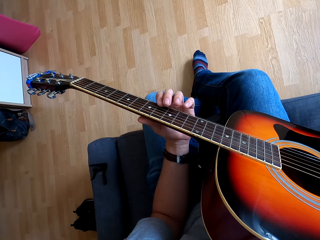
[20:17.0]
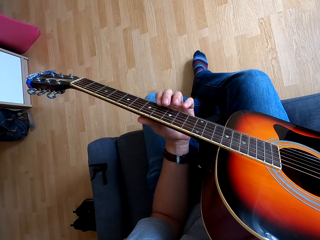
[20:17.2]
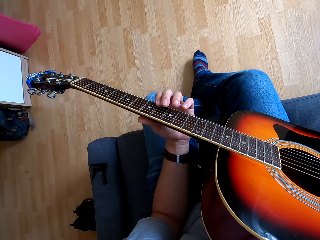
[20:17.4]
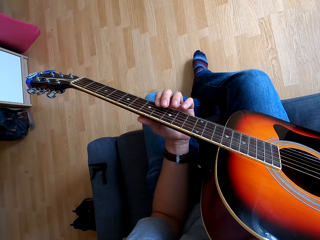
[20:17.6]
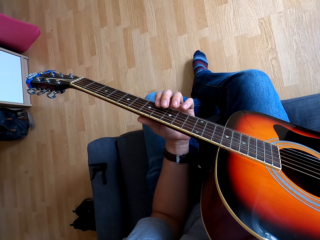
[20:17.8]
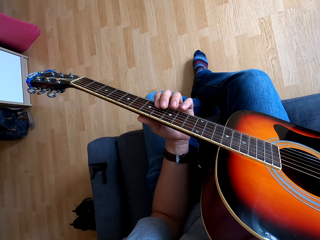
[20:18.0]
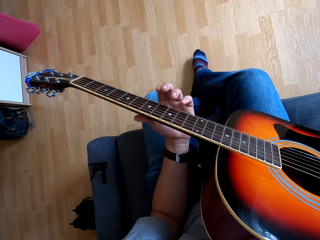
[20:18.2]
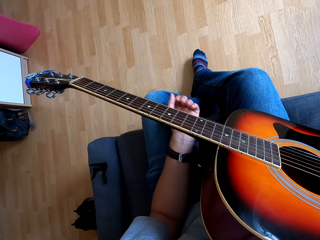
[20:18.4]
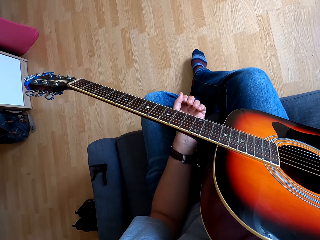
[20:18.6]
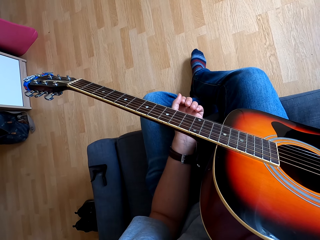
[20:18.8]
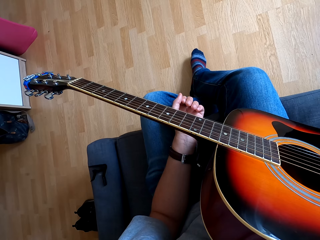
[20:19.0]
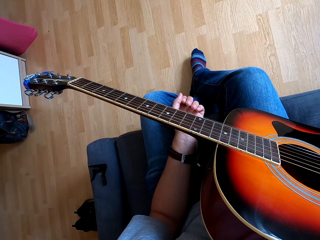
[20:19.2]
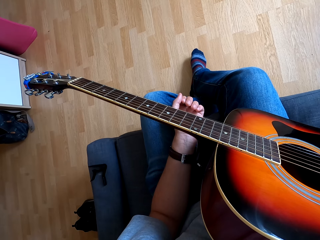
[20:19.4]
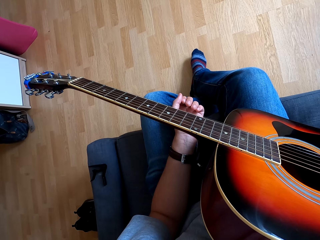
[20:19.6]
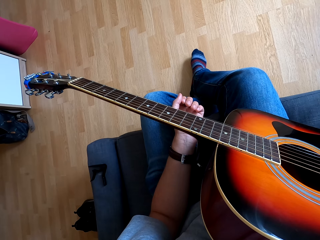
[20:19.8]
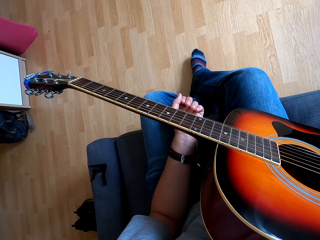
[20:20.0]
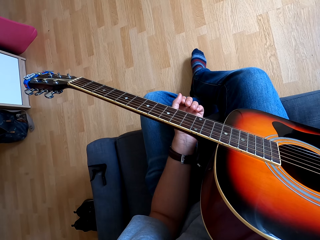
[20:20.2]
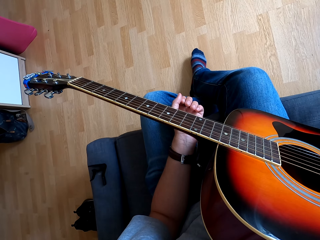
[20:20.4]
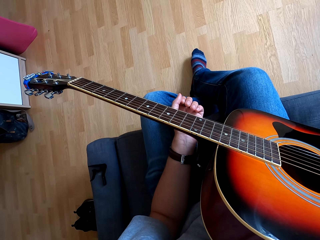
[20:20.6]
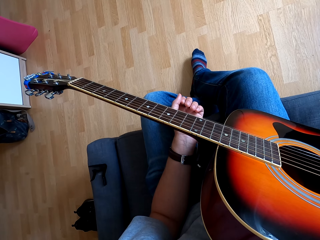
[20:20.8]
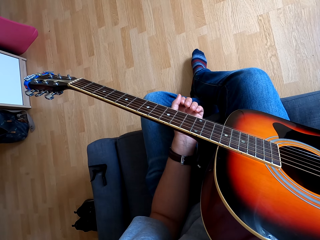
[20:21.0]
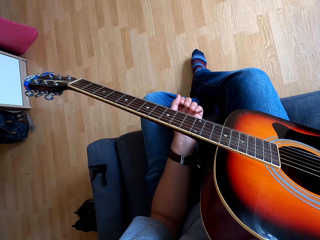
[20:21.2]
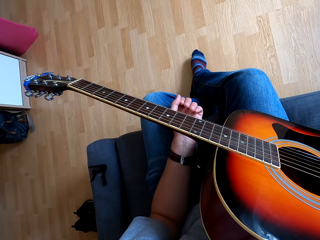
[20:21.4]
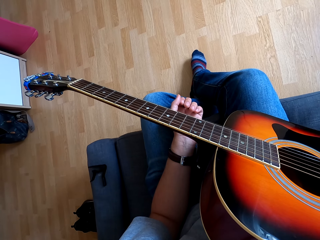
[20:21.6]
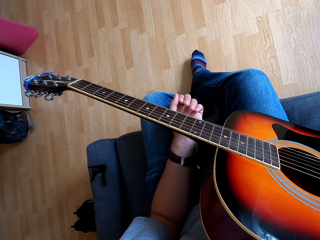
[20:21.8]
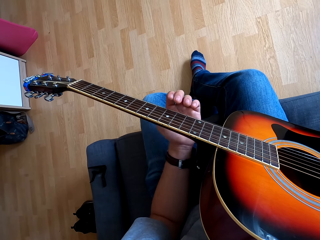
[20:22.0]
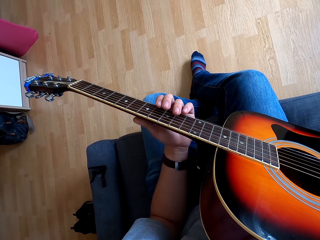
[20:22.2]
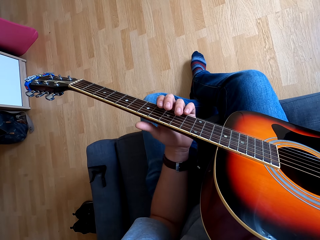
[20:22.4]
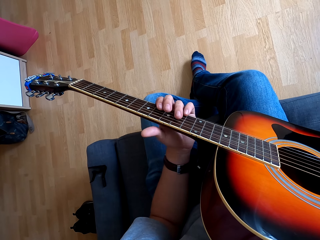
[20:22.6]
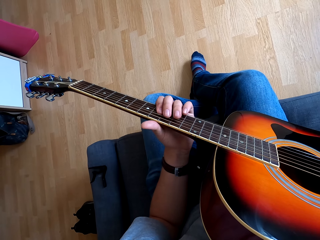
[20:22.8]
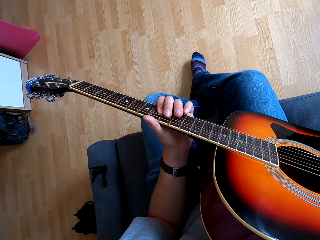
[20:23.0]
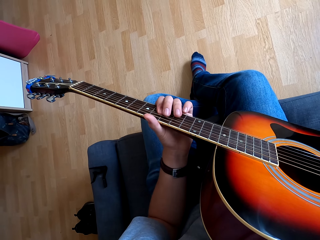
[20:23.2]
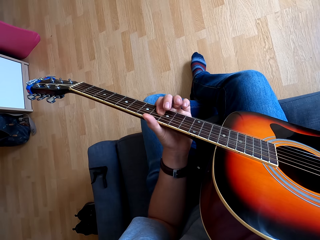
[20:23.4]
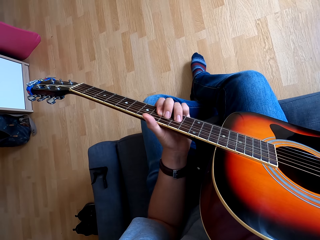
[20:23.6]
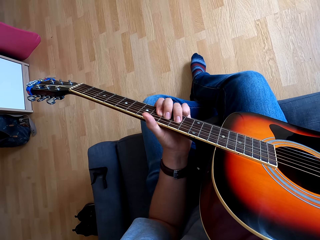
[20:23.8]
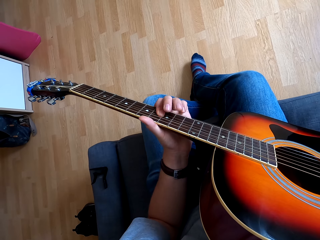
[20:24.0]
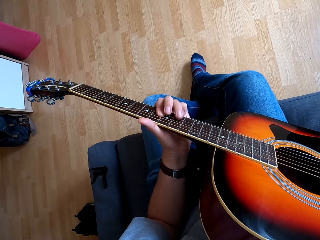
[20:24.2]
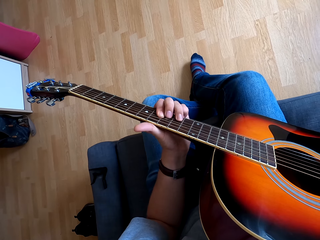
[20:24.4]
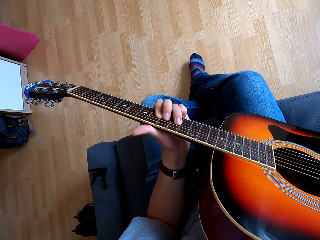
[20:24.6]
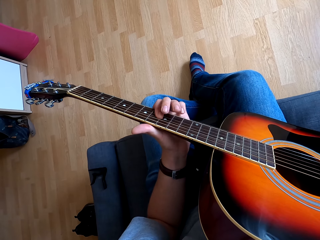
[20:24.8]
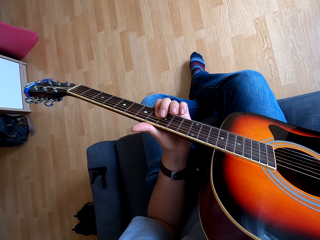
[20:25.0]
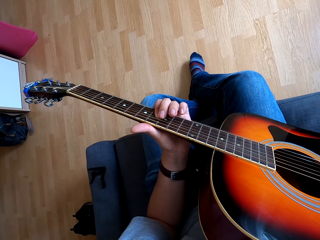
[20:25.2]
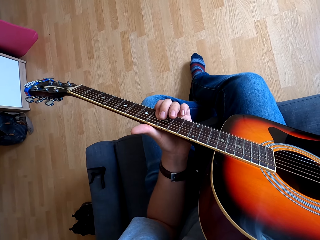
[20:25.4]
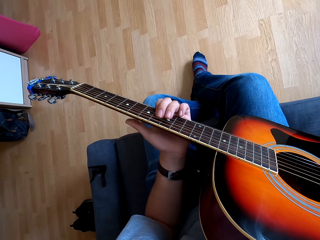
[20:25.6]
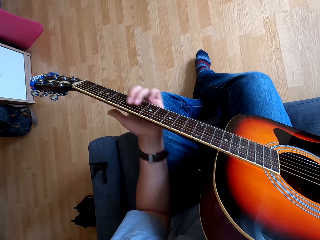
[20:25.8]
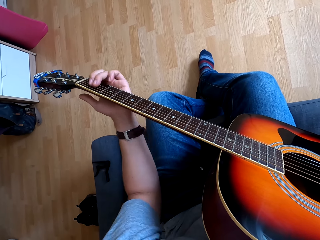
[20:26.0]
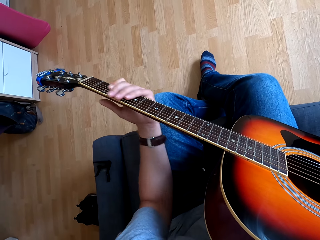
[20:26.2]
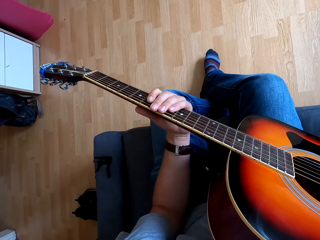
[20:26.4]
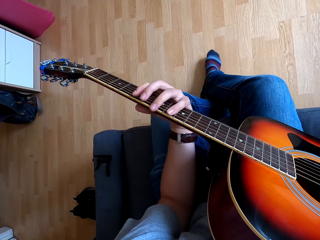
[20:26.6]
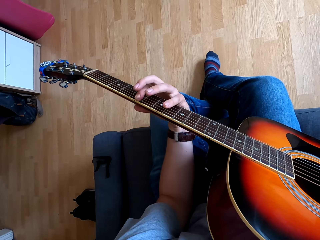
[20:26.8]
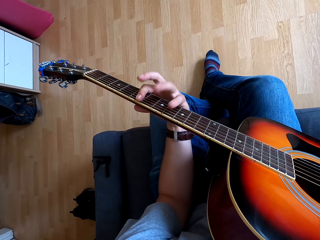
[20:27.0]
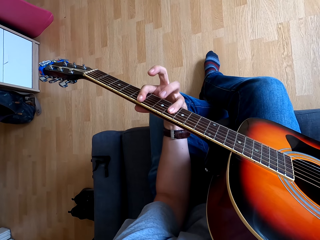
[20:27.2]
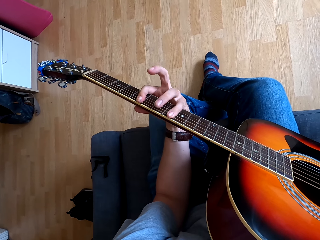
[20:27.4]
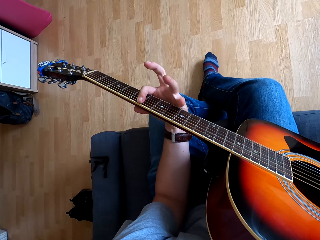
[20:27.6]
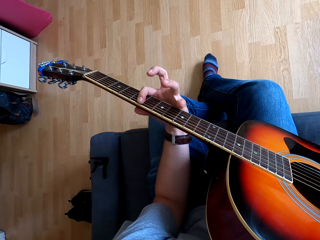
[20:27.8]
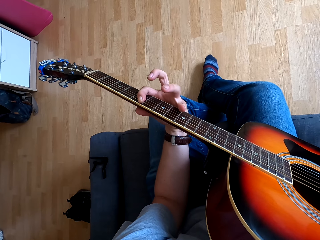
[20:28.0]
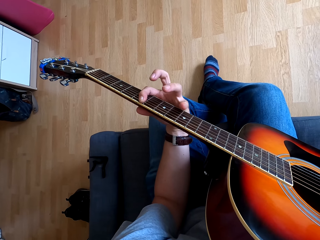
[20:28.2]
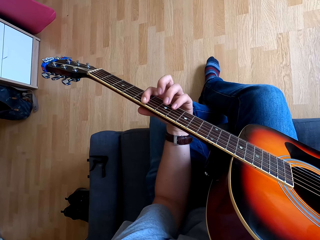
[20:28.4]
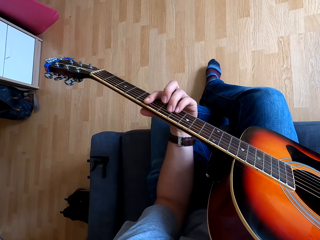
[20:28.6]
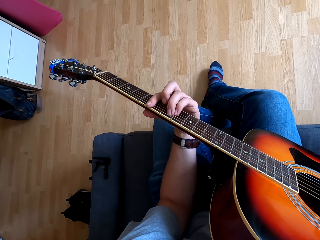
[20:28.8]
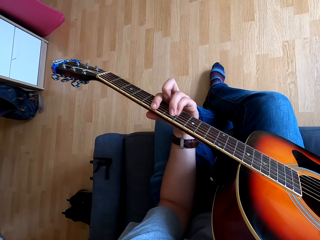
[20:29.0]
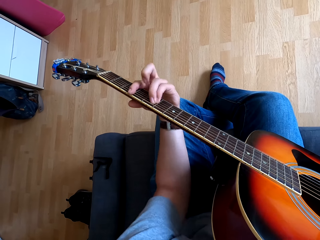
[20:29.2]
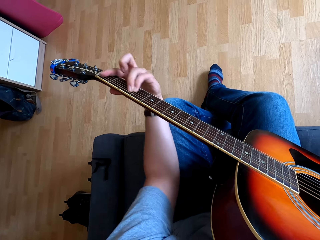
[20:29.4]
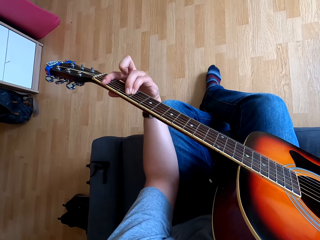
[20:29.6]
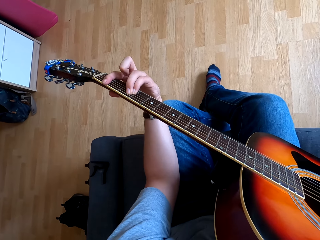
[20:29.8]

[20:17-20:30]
The camera wearer stops playing the guitar. They put a hand on the leg. They play the guitar.

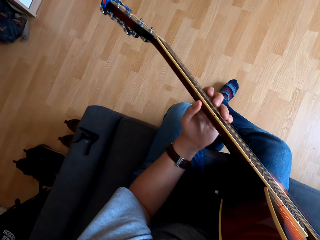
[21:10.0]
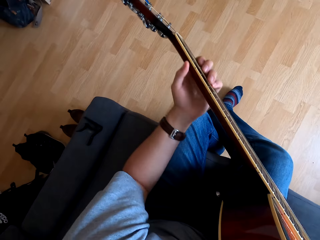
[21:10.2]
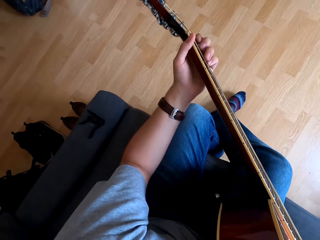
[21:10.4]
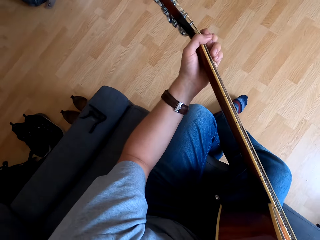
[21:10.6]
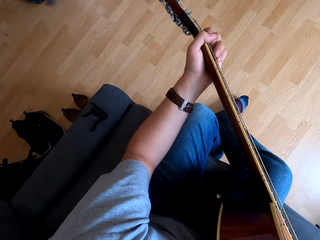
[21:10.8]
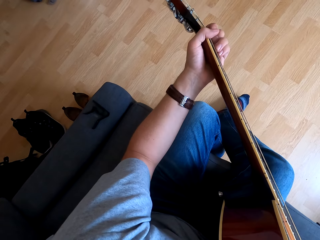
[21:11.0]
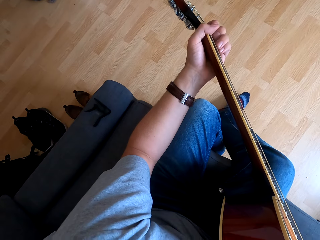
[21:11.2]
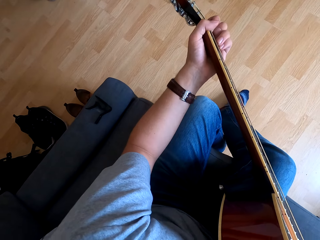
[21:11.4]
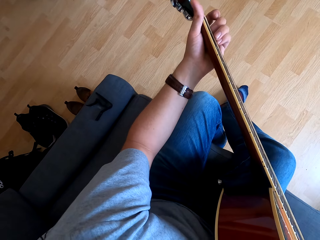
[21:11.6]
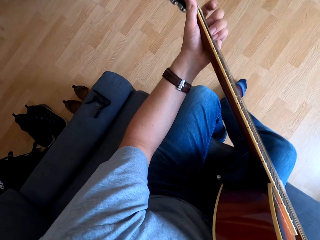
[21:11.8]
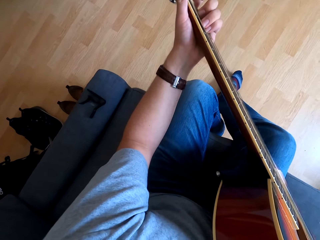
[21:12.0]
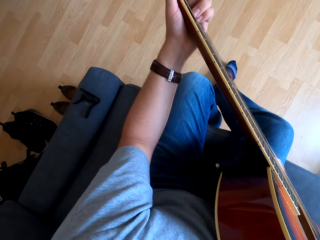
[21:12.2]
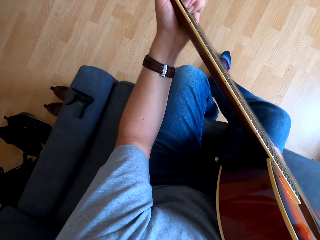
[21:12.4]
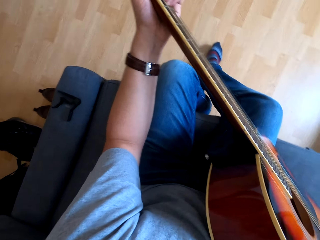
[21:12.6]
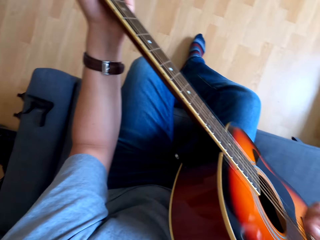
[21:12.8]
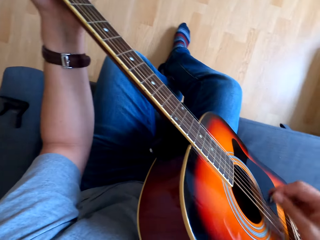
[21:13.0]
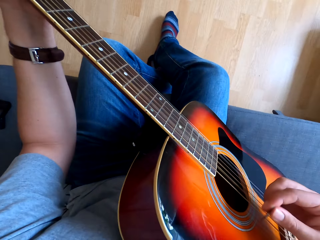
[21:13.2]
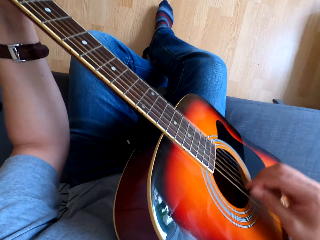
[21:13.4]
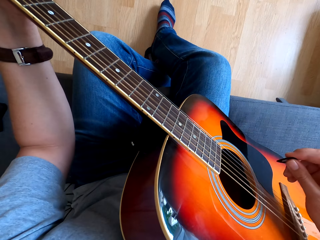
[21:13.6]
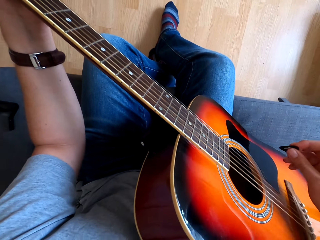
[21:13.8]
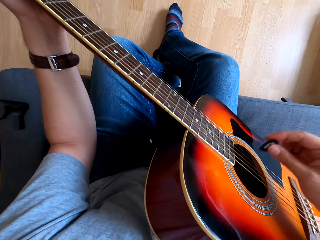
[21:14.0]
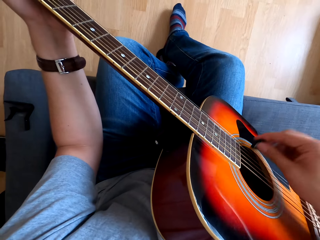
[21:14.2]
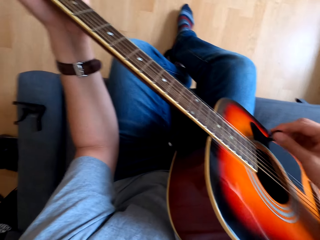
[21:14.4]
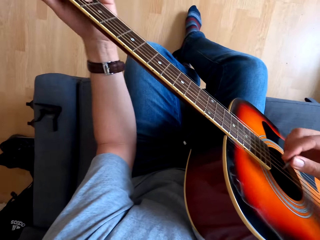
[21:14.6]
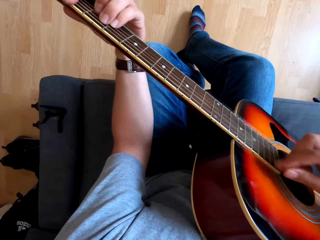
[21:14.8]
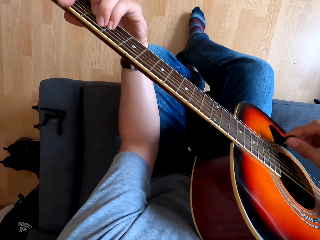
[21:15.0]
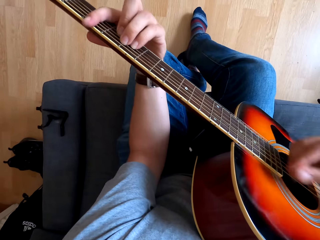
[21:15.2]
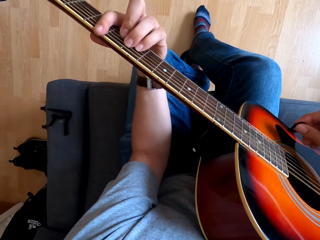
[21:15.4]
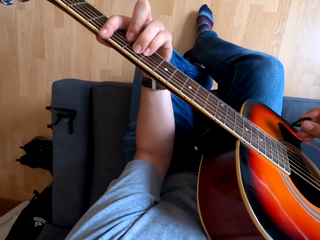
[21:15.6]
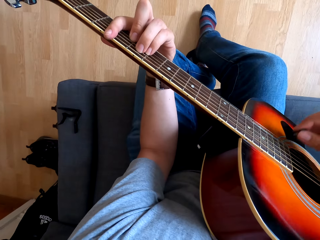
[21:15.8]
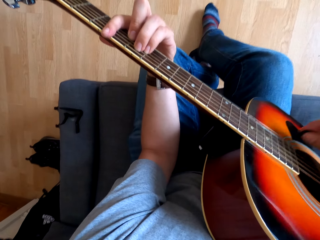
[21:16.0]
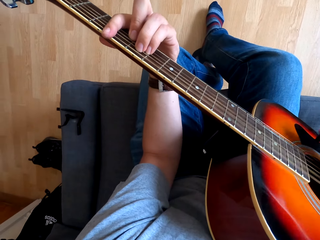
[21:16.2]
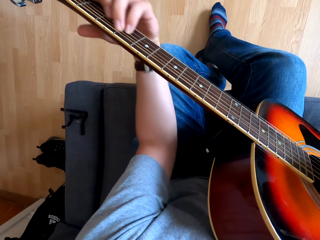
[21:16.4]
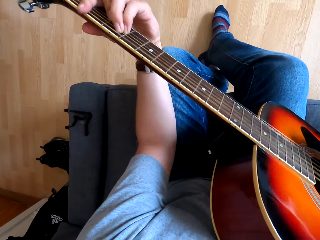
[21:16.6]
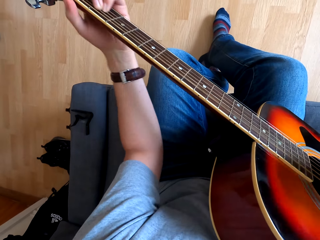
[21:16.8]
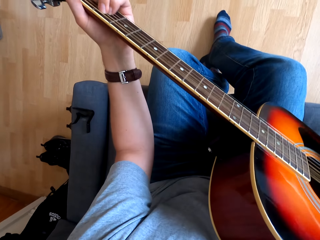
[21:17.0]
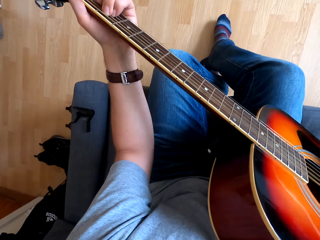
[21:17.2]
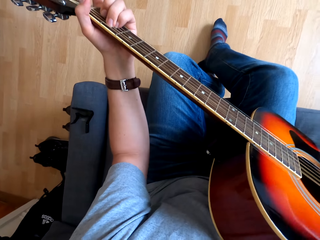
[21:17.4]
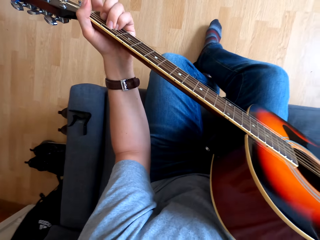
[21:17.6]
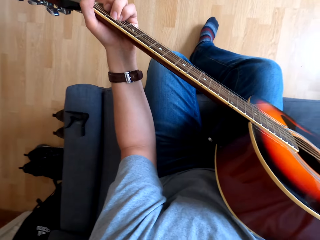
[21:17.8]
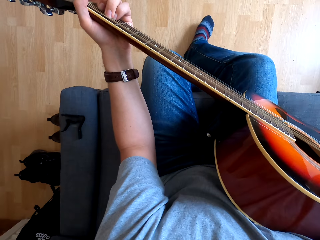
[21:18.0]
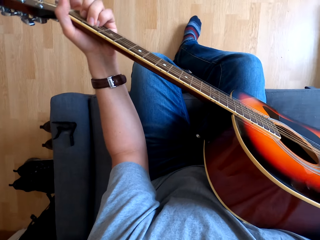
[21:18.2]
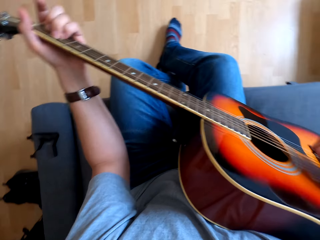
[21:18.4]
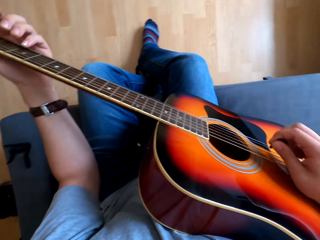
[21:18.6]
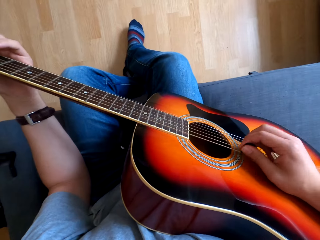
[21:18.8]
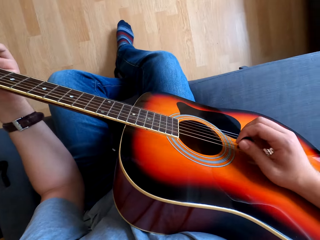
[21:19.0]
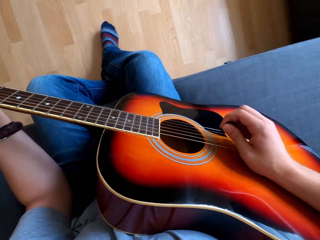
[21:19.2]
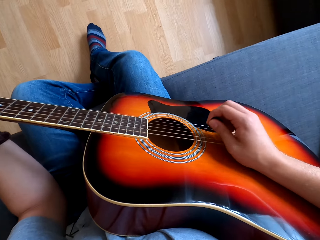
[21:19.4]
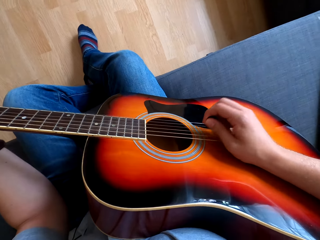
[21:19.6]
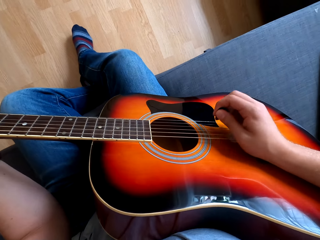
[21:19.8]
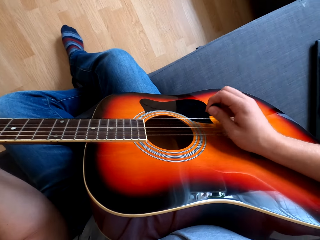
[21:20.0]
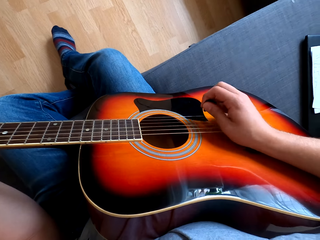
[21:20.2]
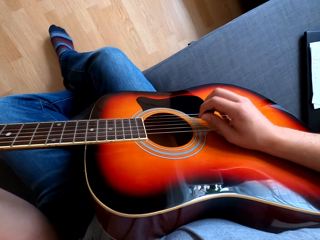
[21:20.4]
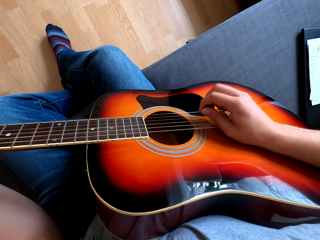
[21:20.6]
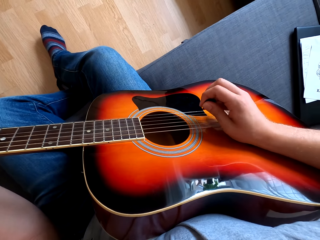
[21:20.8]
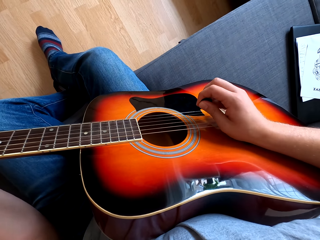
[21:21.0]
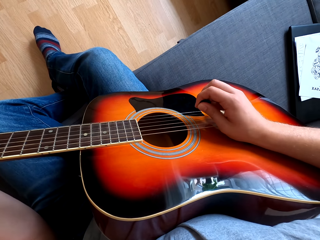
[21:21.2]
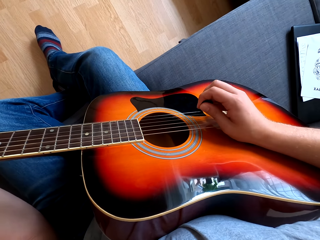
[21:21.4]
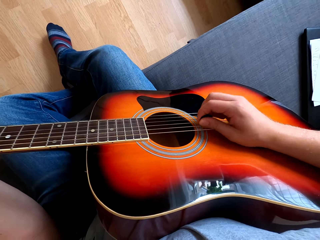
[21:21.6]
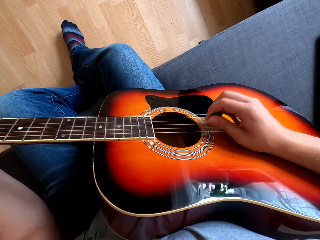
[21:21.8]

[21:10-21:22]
The camera wearer touches a guitar.
